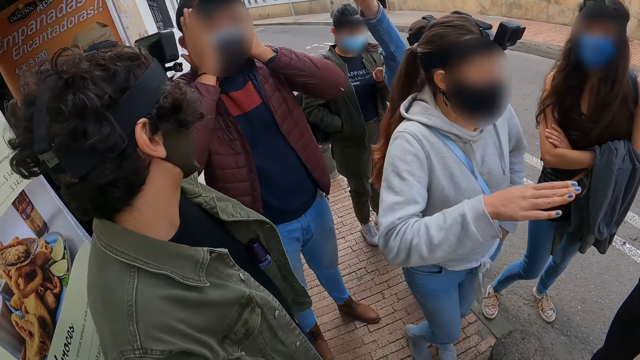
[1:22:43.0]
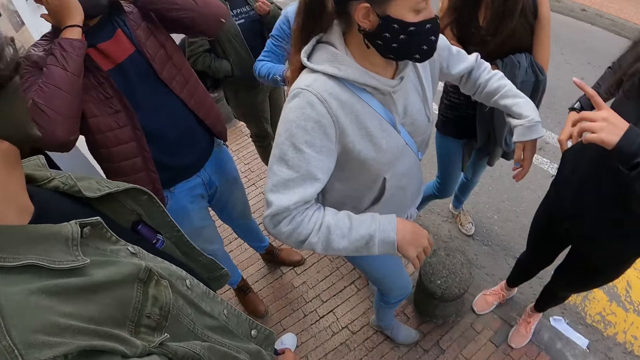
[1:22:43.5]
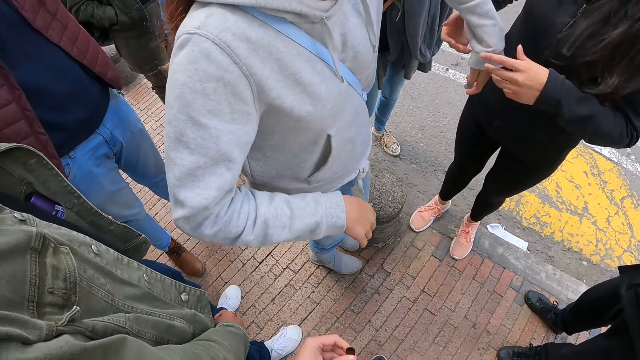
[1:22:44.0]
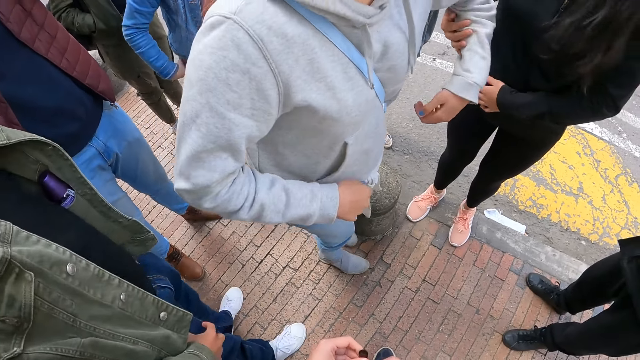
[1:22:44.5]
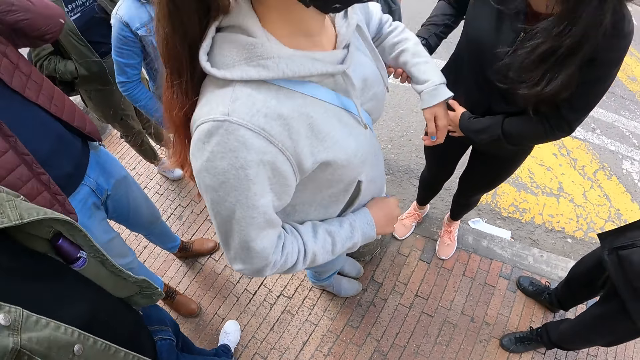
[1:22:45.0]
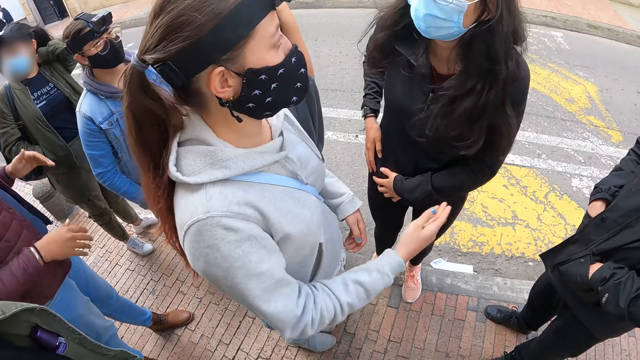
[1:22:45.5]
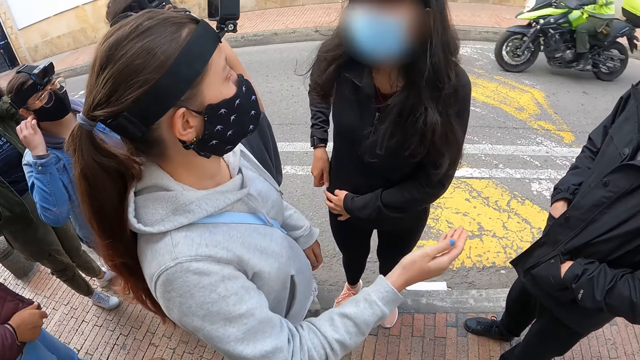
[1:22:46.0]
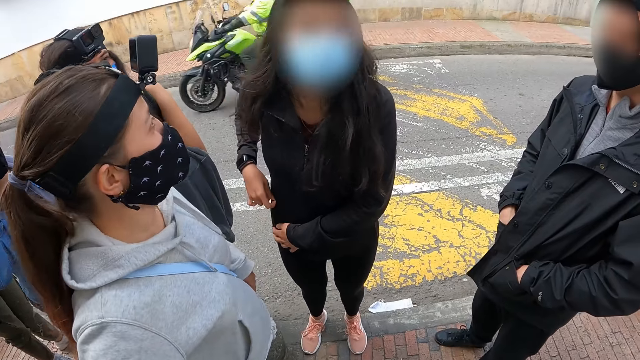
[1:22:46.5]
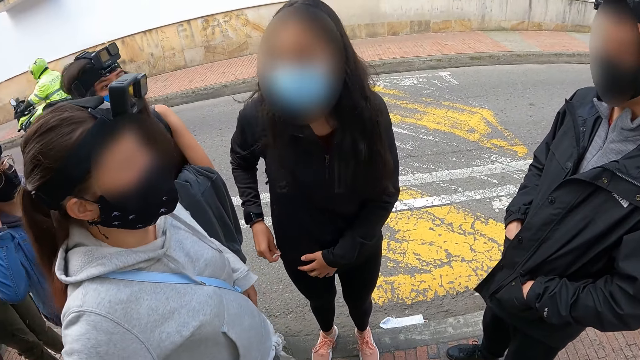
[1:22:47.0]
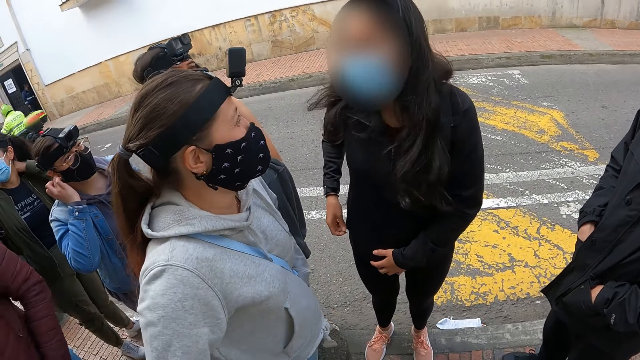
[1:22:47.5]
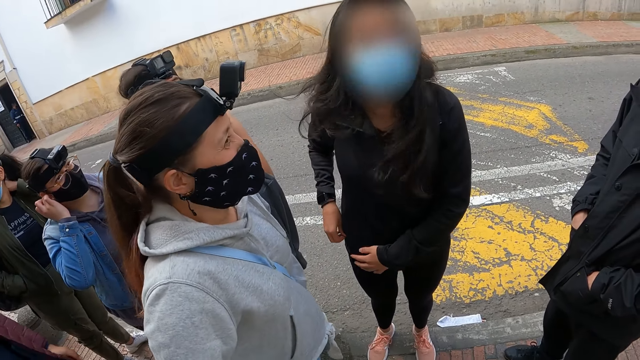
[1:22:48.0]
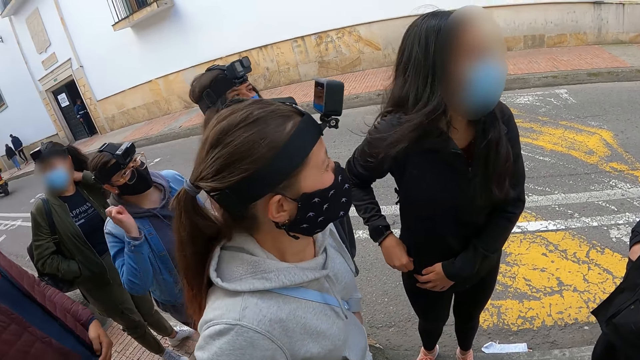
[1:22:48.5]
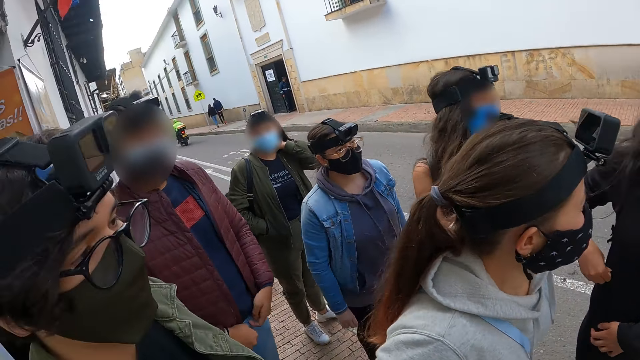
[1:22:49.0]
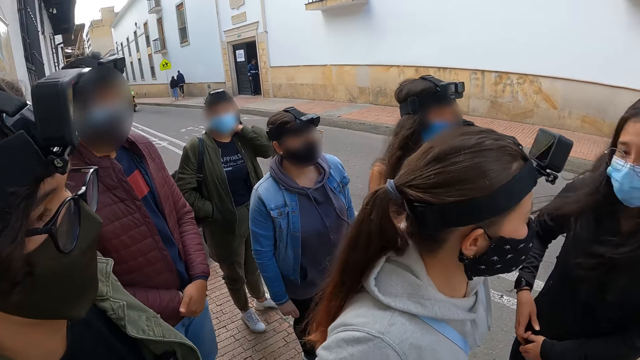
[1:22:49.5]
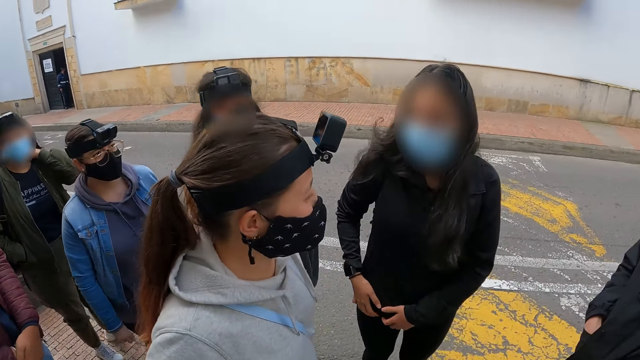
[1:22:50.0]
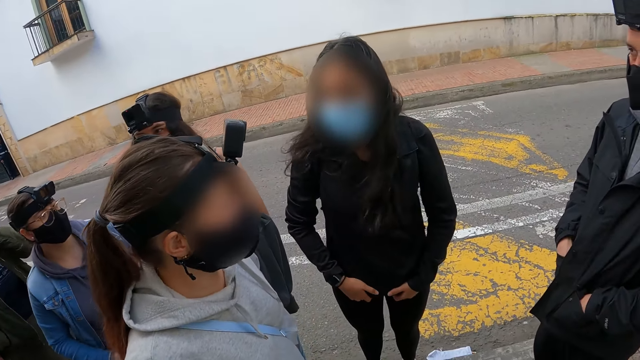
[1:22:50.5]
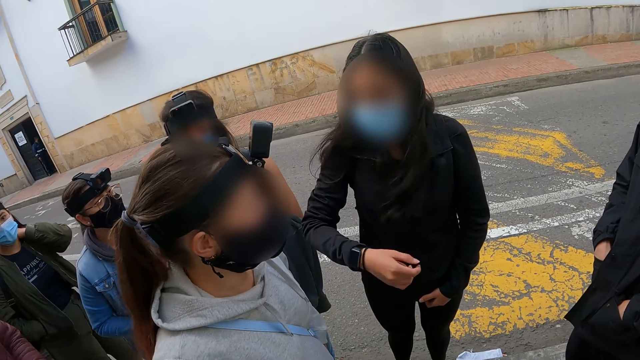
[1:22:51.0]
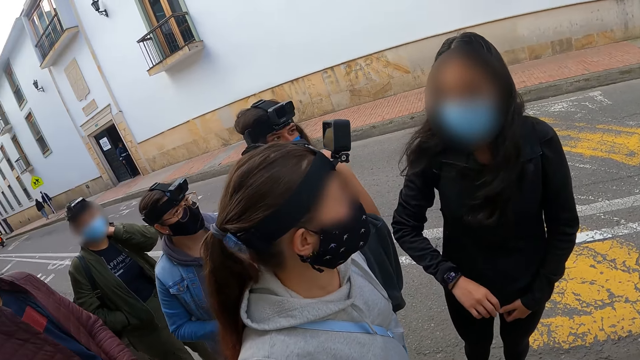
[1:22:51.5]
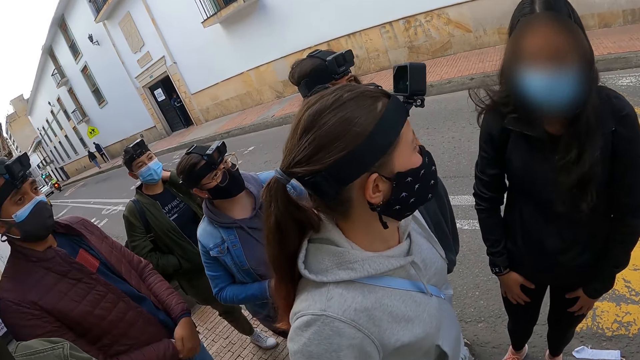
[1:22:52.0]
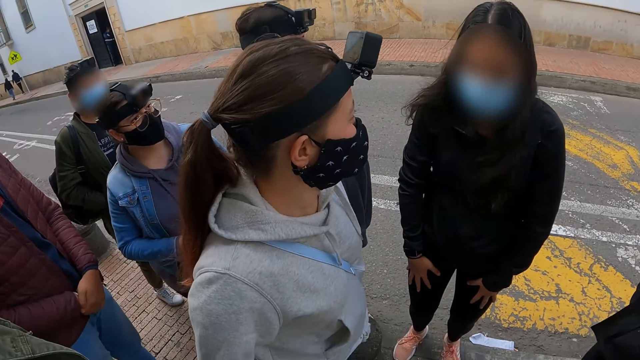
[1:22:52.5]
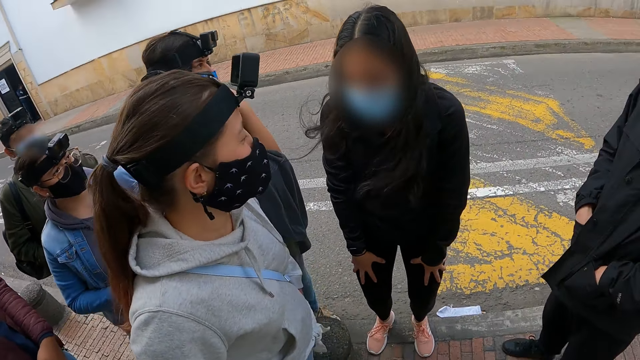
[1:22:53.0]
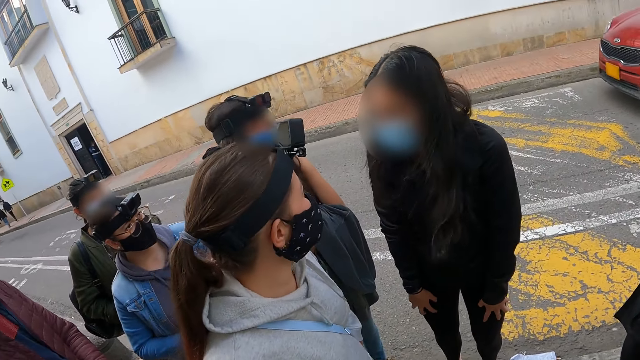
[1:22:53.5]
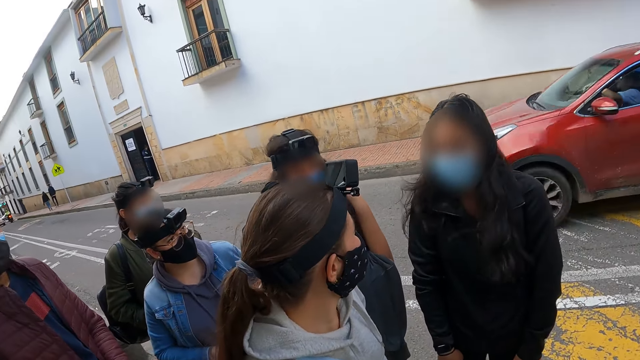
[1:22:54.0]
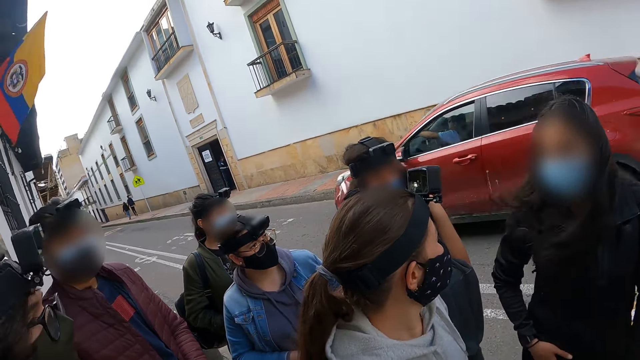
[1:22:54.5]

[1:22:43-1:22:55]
A woman interacts with another woman. The camera wearer looks at the first woman. The other woman holds the first woman's hand. The camera wearer looks at two women. They look at the other woman. They look around. The other woman interacts with the first woman.

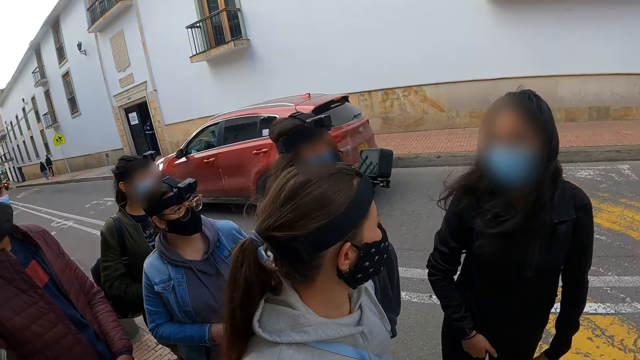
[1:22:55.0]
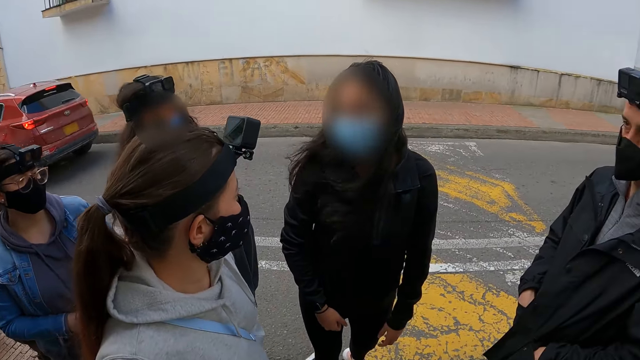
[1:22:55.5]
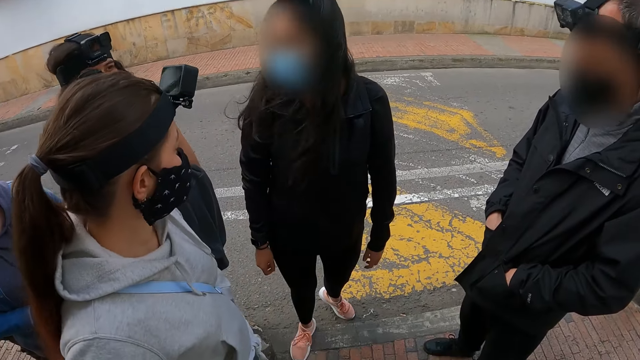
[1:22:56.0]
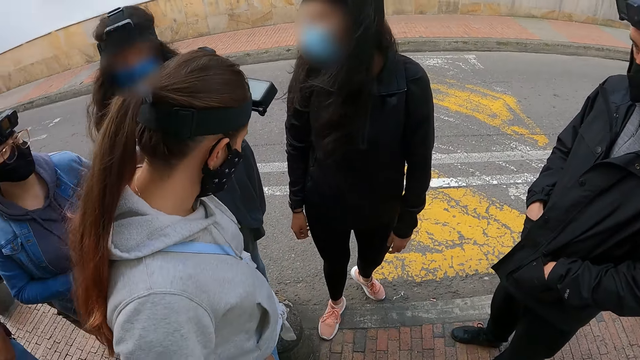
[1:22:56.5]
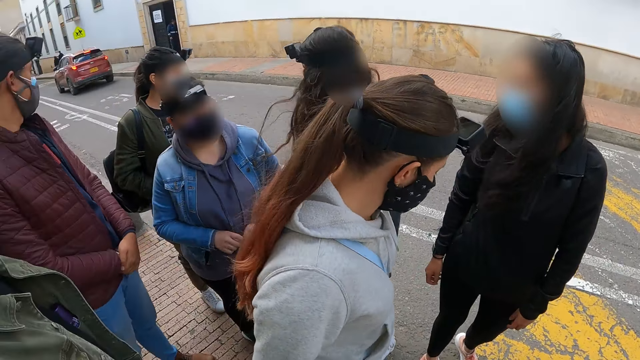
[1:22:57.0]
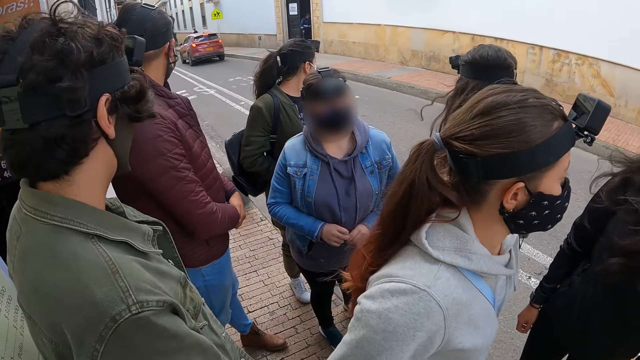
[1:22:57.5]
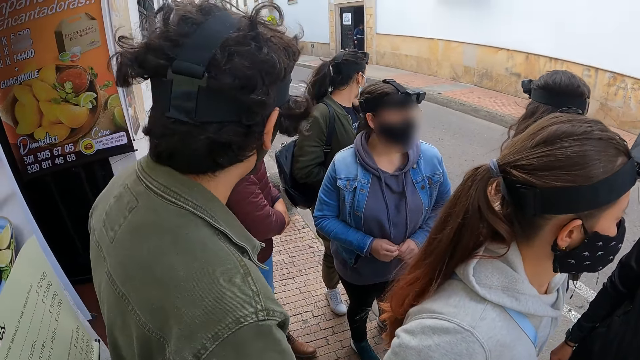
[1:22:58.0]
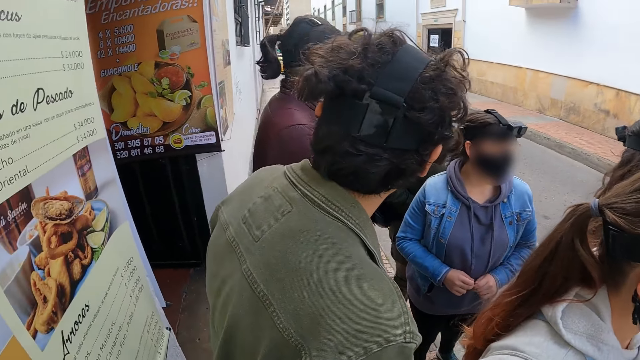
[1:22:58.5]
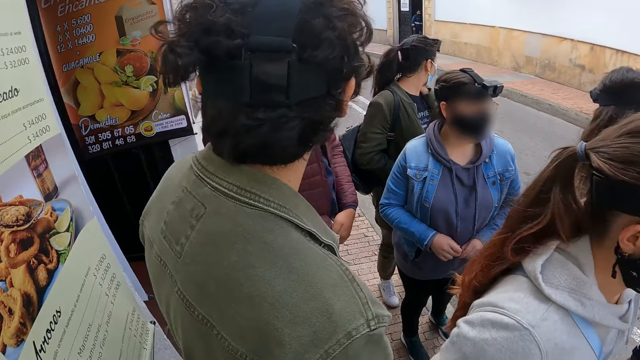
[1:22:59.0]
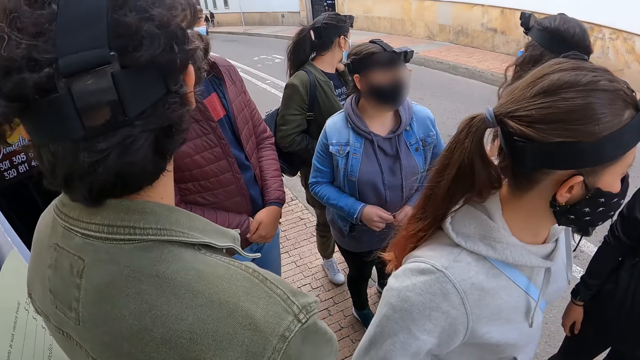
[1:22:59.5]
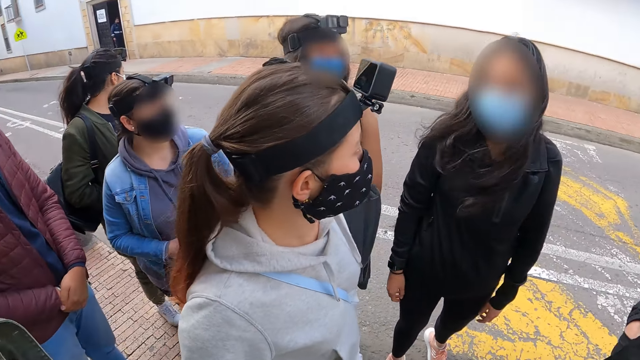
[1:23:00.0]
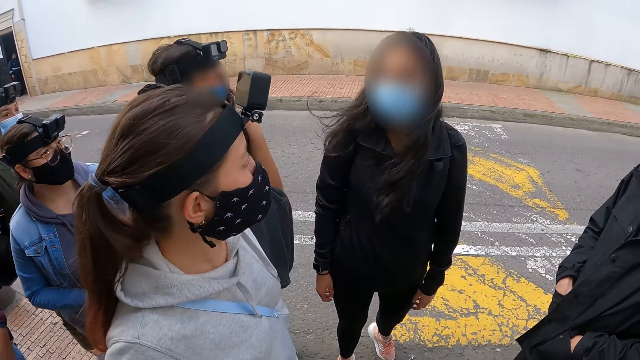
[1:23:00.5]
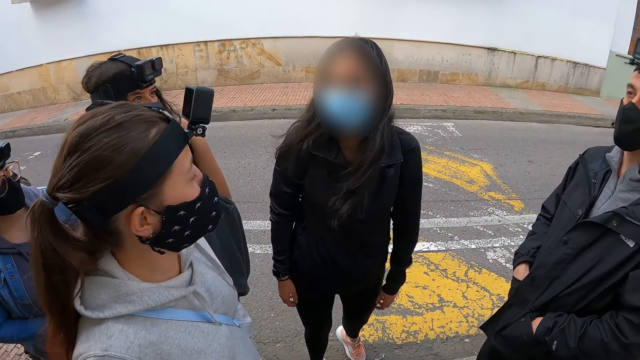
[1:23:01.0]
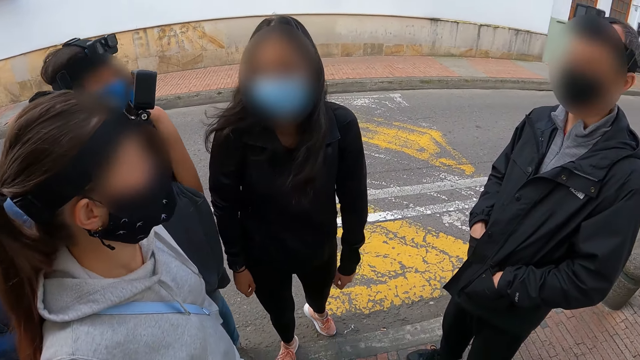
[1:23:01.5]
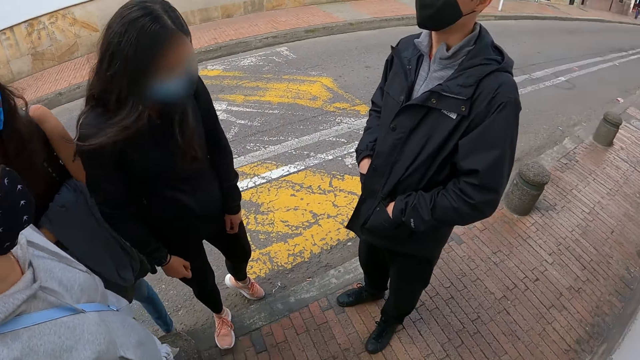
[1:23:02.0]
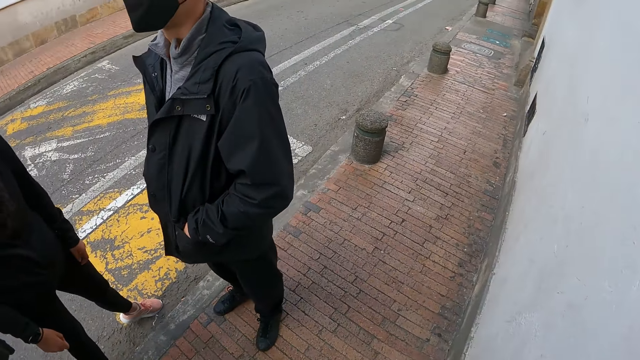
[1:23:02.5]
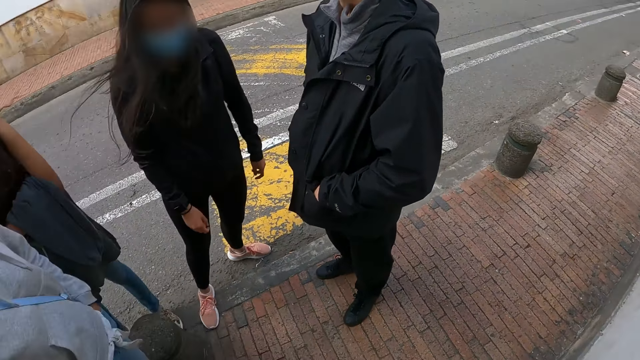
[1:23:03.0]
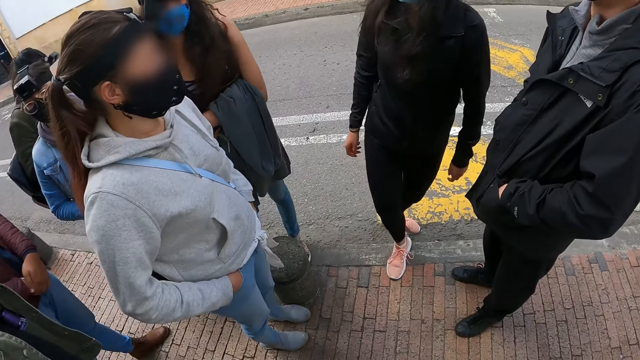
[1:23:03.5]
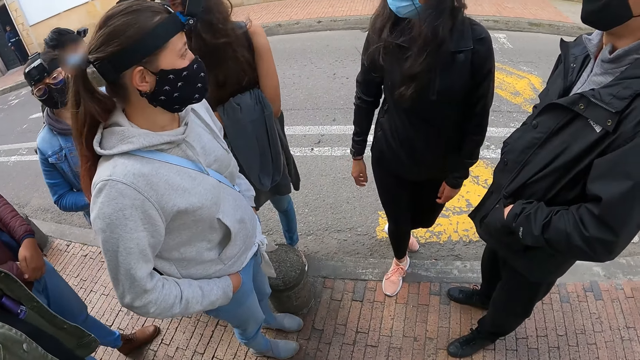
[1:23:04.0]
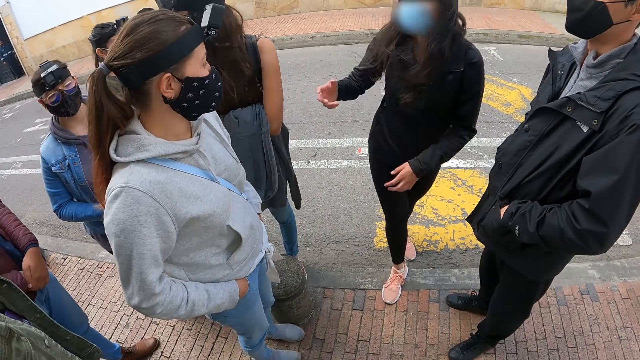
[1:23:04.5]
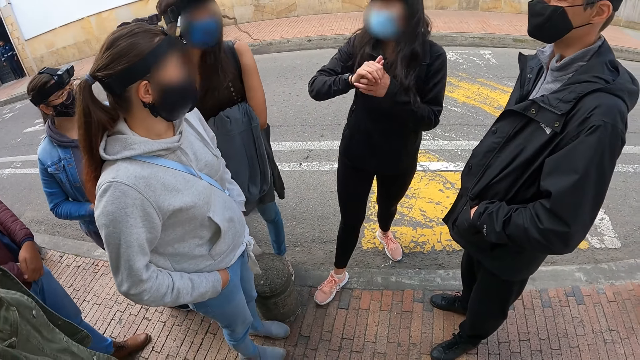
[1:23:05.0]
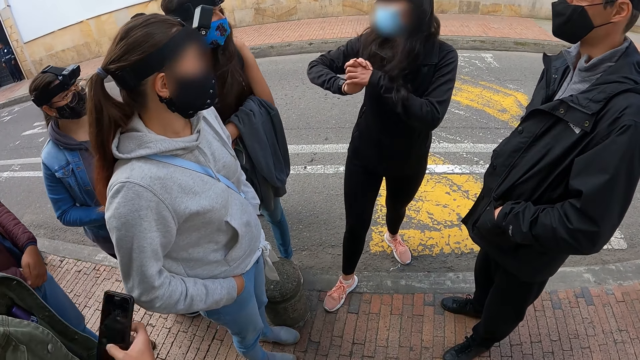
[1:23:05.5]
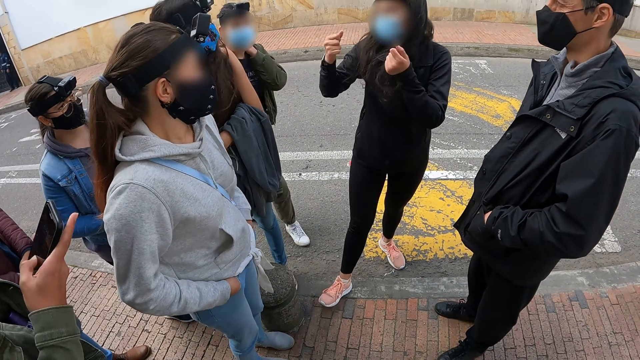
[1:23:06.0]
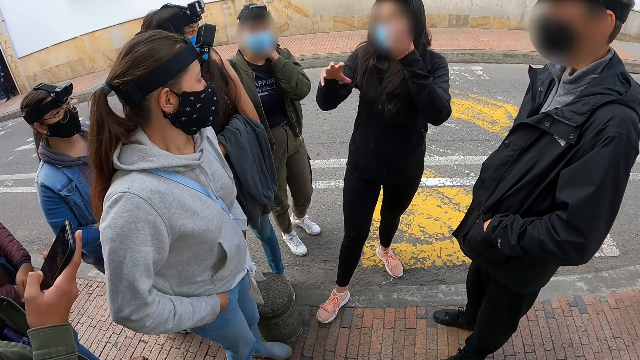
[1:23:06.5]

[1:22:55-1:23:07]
The camera wearer looks around. A woman interacts with another woman. The camera wearer looks at the first woman. They look around. They look at the other woman. The first woman interacts with the other woman.
